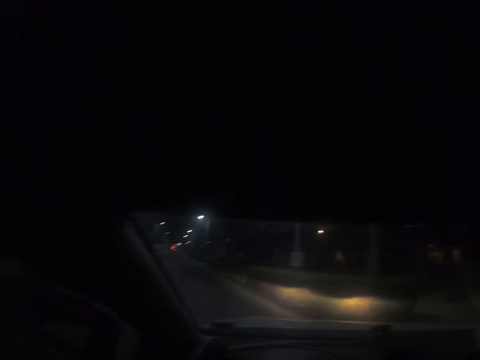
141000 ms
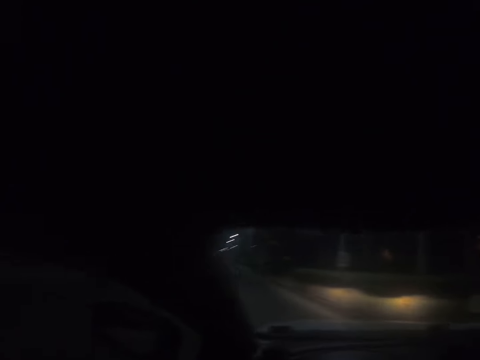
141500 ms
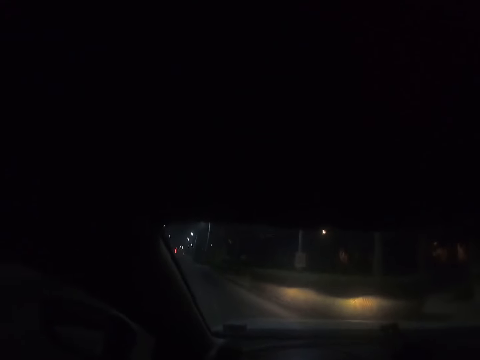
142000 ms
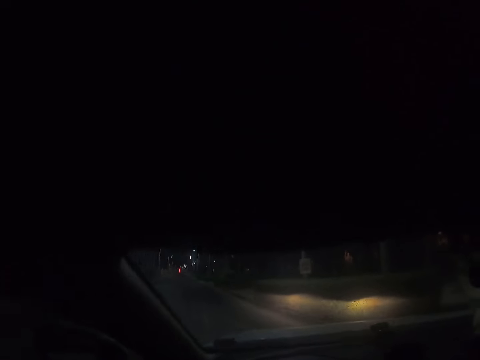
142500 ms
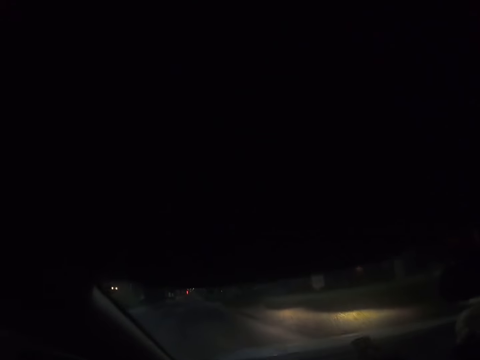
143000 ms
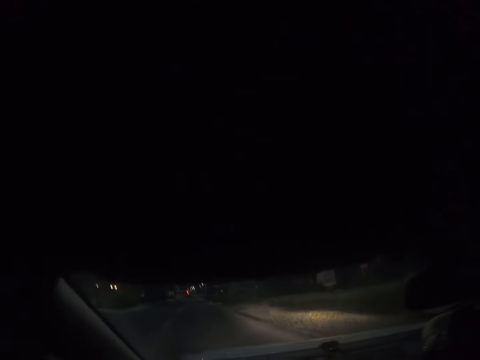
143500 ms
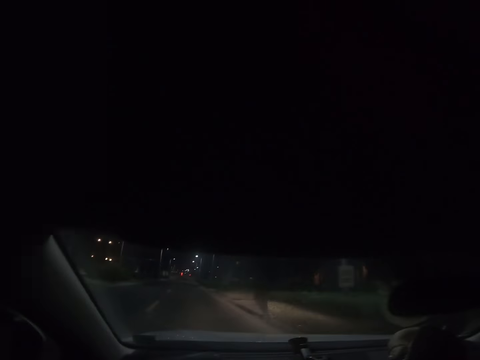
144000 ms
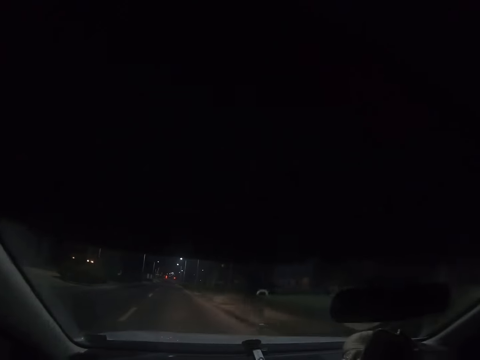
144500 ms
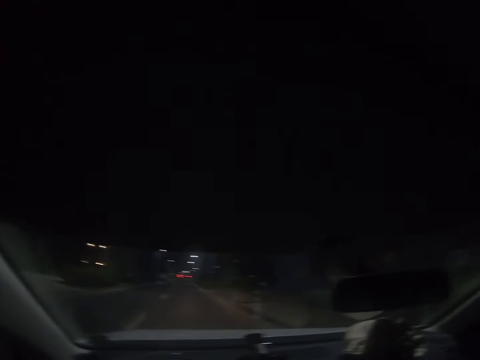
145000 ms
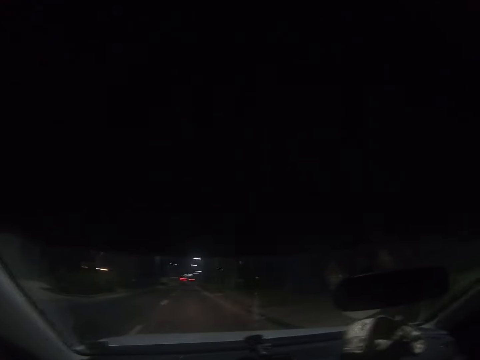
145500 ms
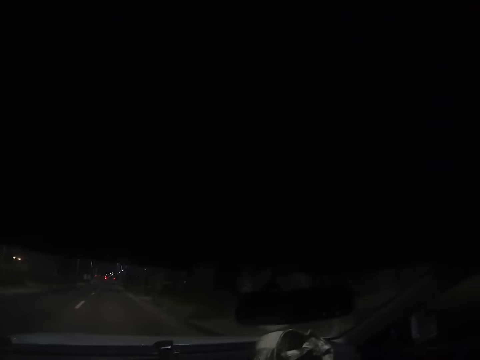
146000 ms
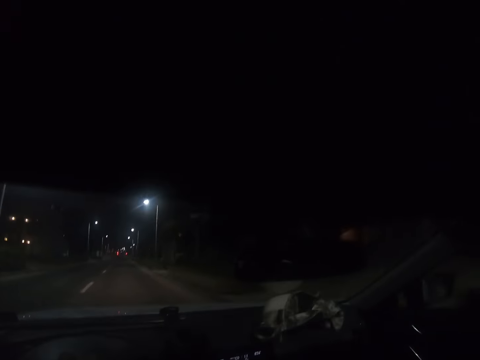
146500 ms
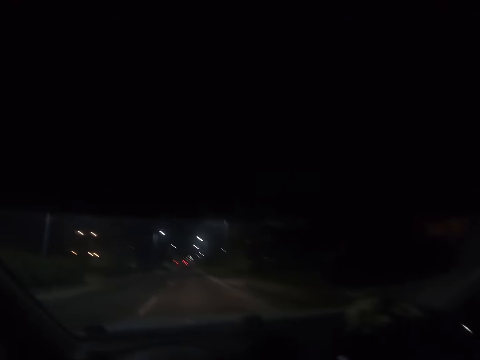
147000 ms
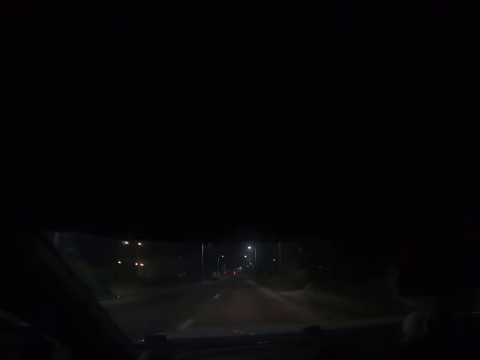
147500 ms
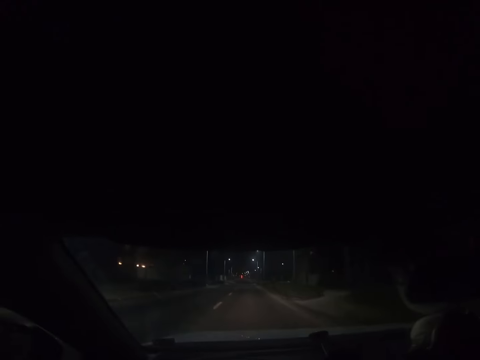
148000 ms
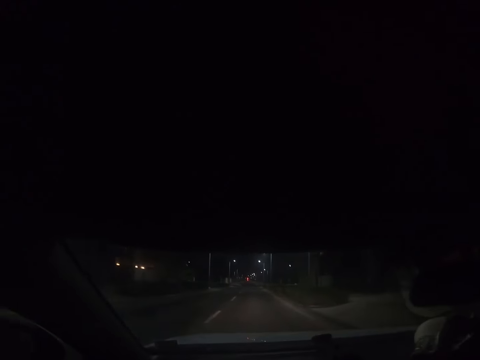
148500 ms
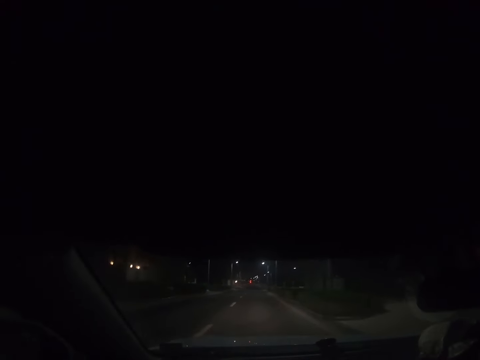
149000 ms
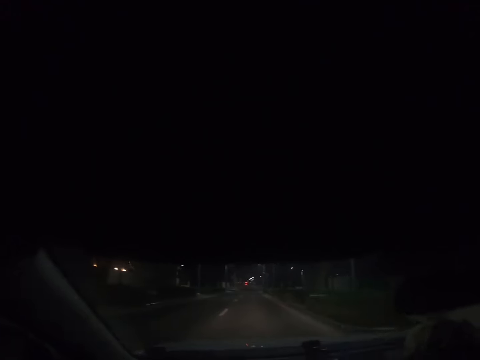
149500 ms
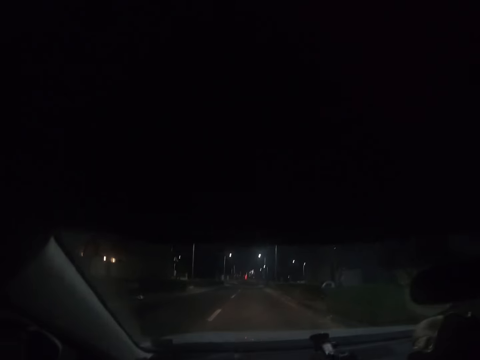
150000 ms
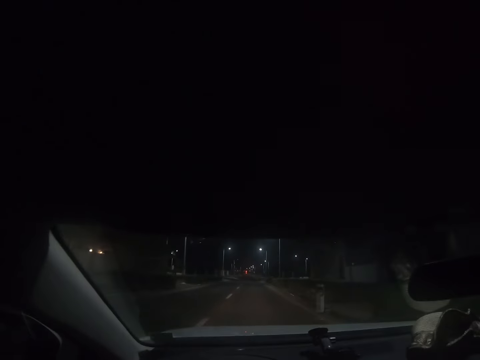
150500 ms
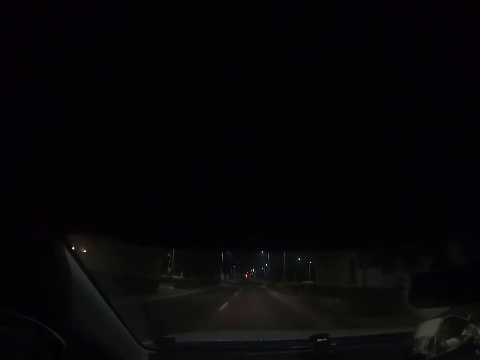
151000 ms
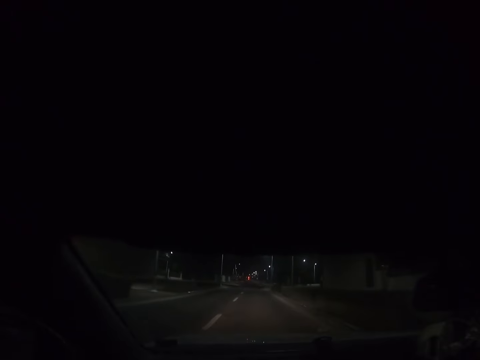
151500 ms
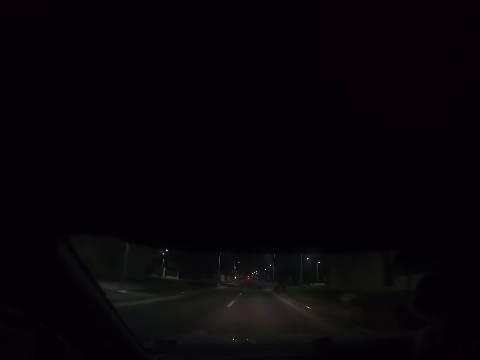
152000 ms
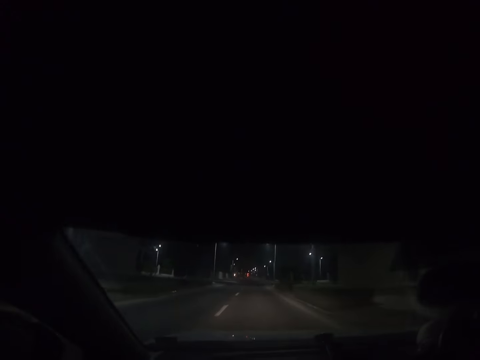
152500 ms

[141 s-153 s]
The camera wearer turns the car on the road. They drive the car on the road. They drive on the road.

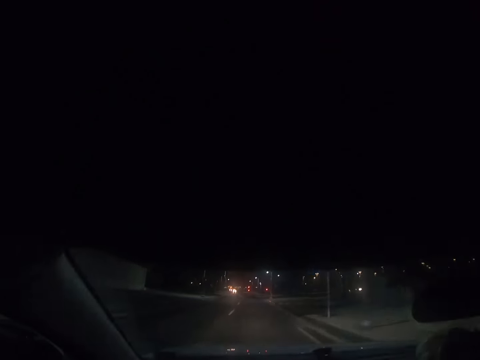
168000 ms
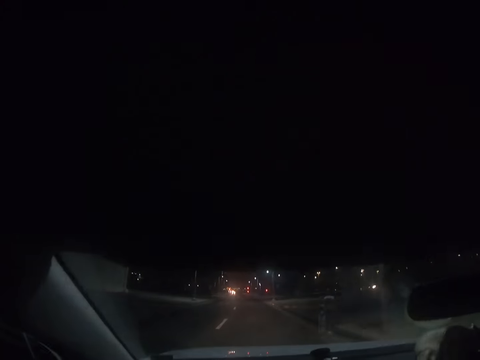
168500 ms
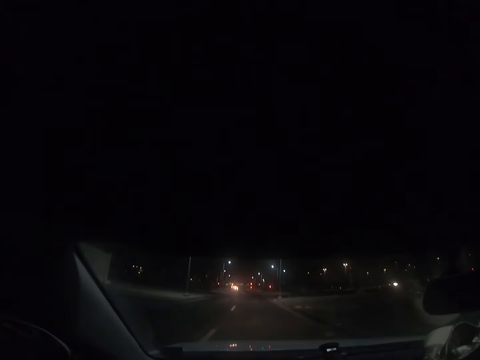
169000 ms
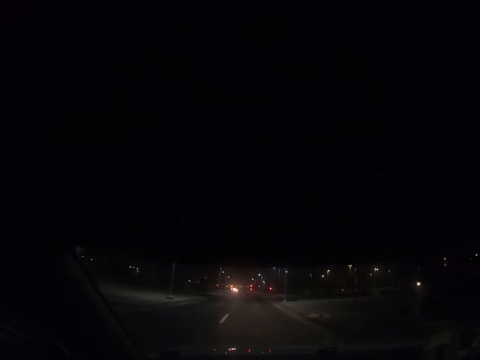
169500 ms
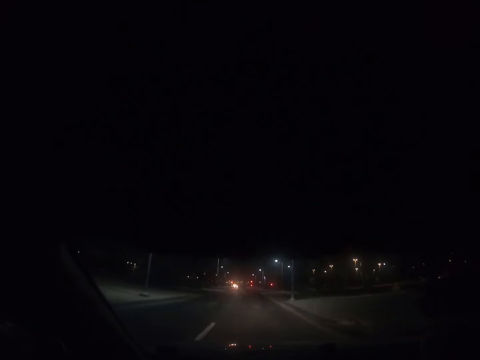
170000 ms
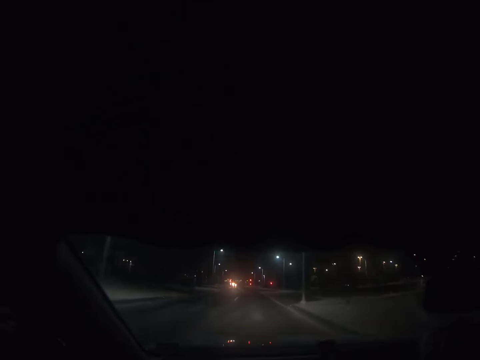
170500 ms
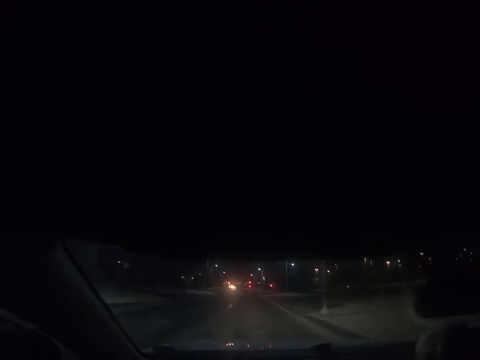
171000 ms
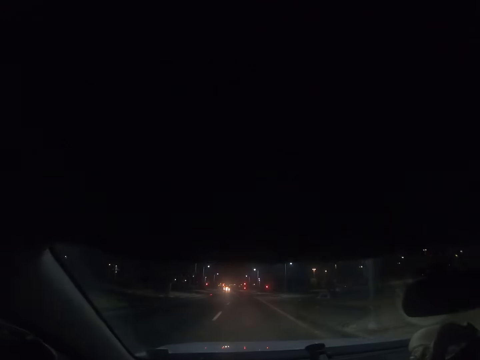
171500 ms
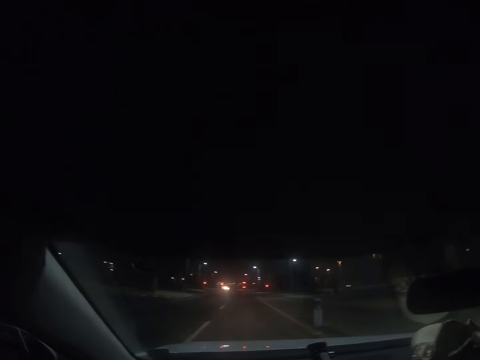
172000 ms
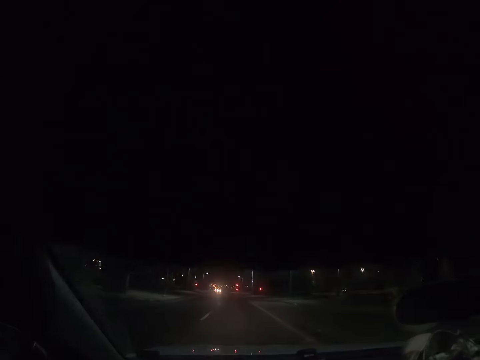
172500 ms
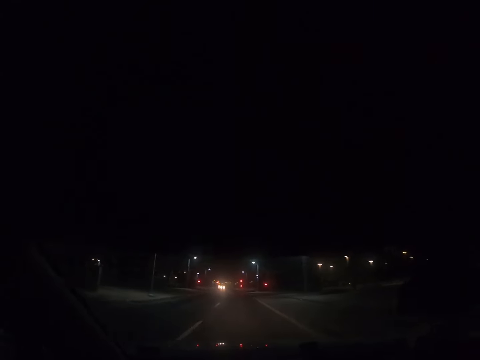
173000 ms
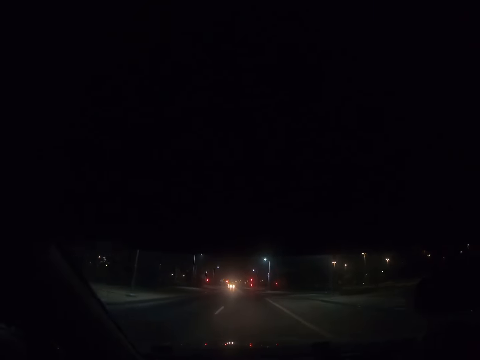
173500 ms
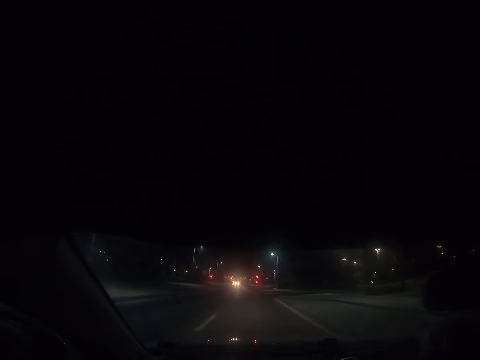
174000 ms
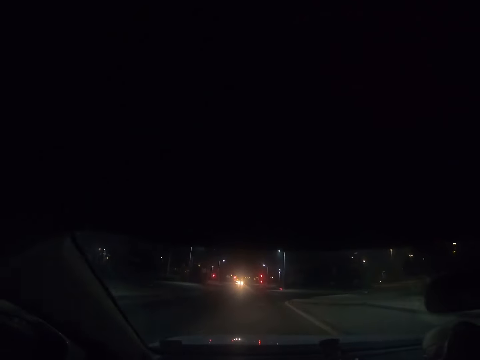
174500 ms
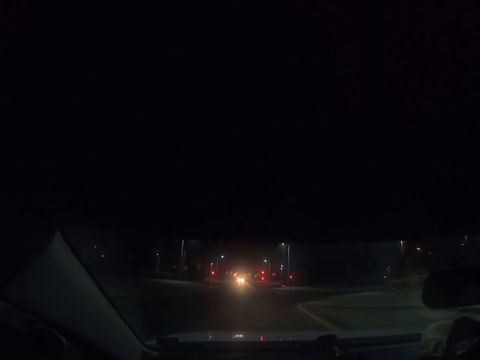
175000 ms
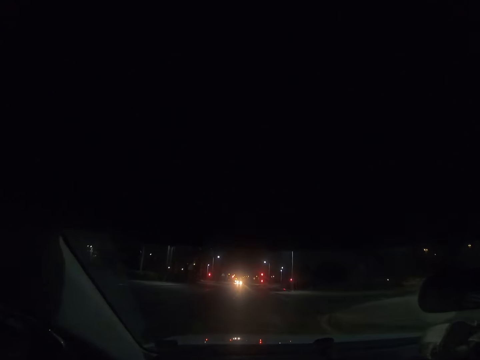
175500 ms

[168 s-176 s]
The camera wearer drives on the road.

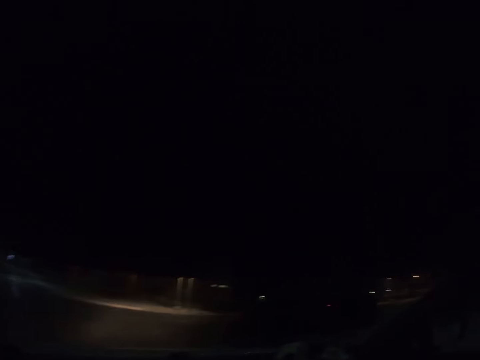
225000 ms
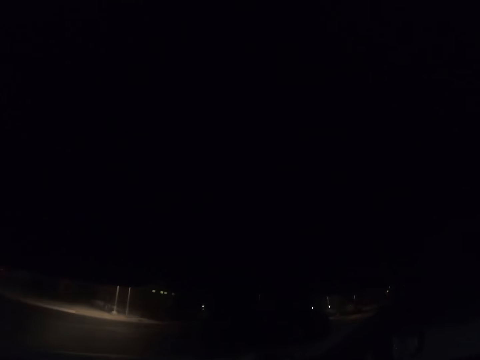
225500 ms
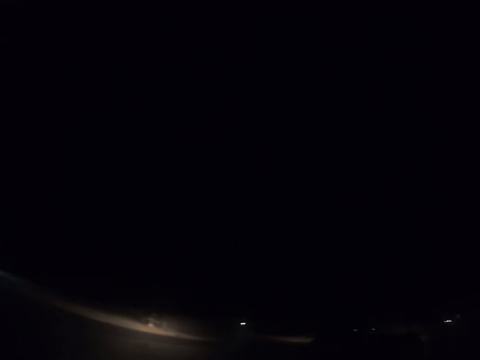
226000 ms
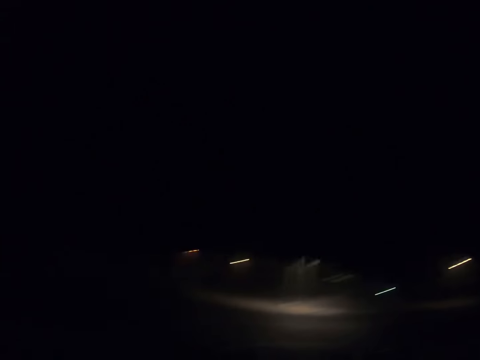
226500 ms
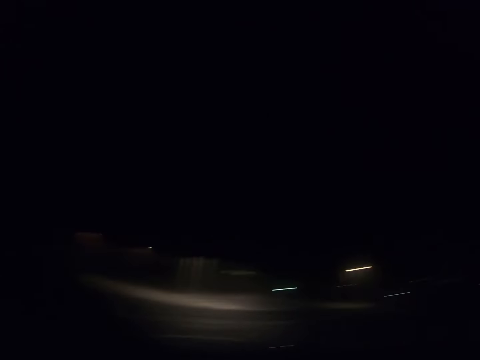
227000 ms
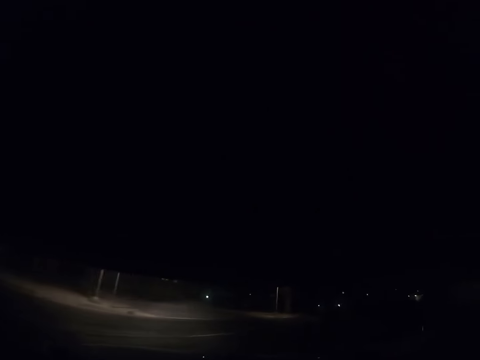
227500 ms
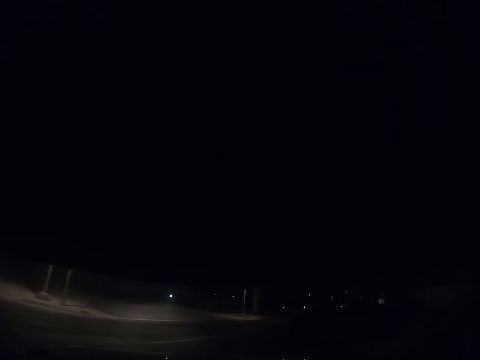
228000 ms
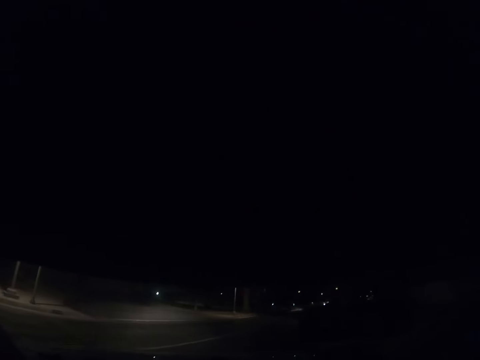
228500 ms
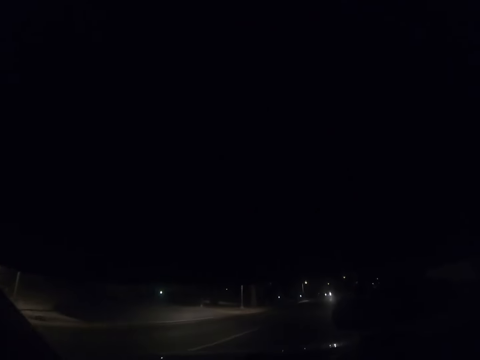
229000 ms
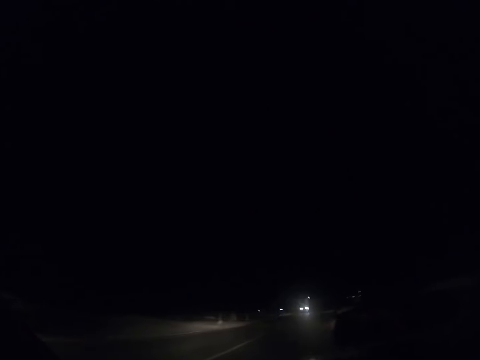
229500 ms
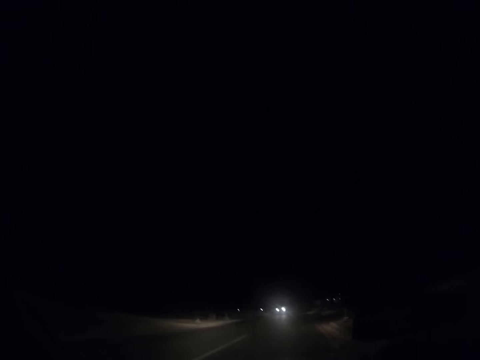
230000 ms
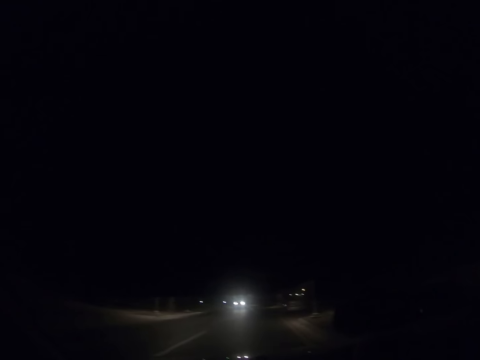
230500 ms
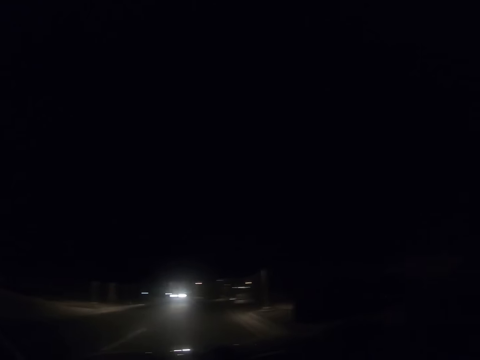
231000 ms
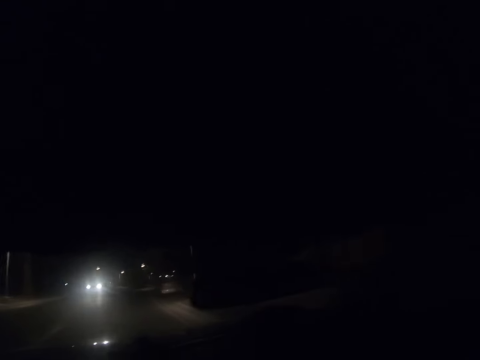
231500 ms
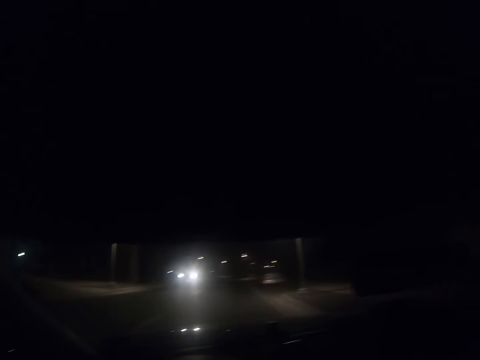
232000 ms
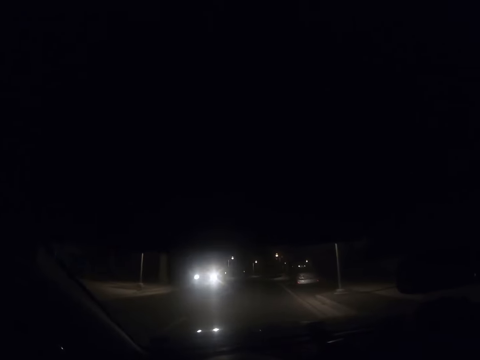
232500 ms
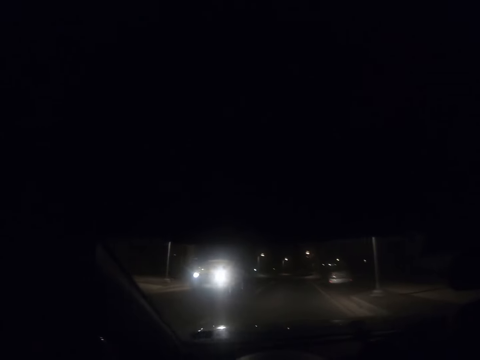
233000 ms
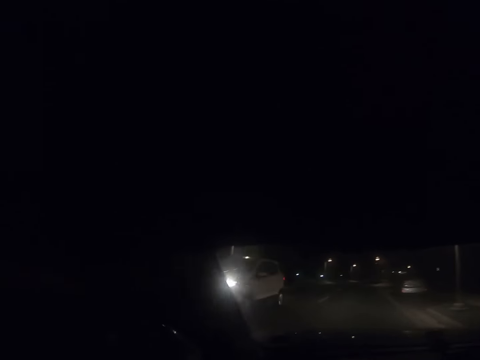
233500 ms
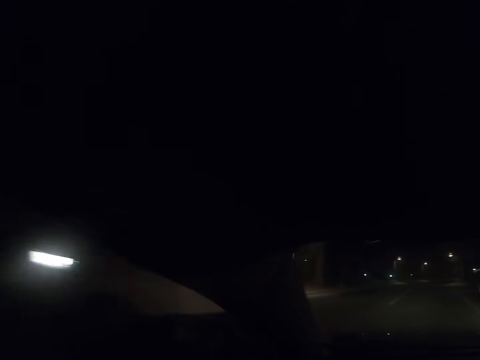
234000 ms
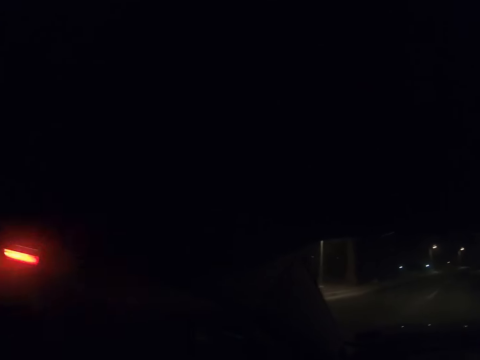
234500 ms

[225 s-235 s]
The camera wearer drives on the road.
